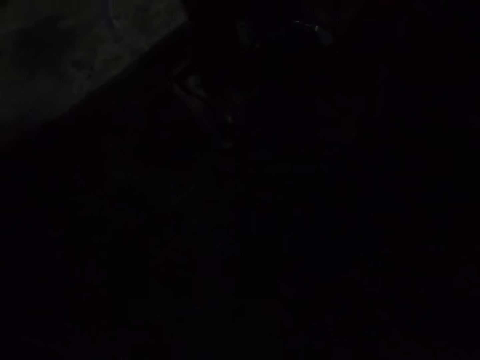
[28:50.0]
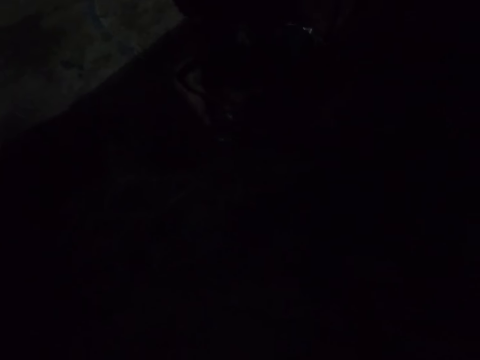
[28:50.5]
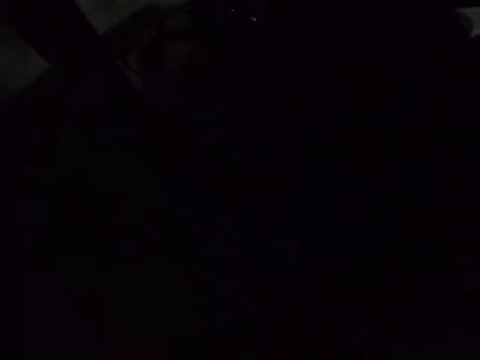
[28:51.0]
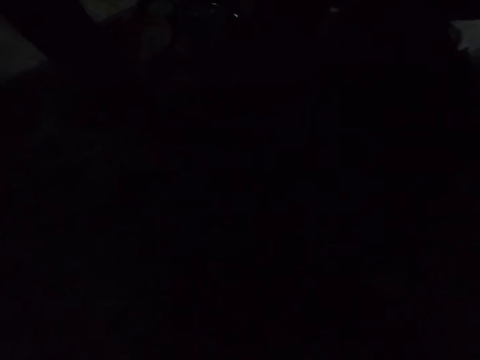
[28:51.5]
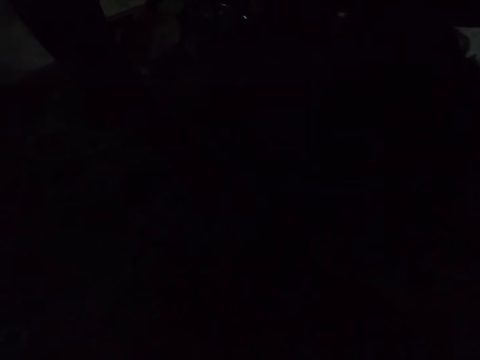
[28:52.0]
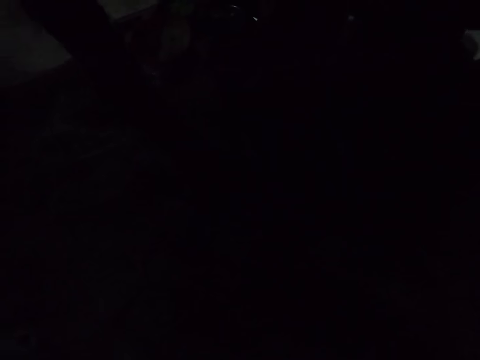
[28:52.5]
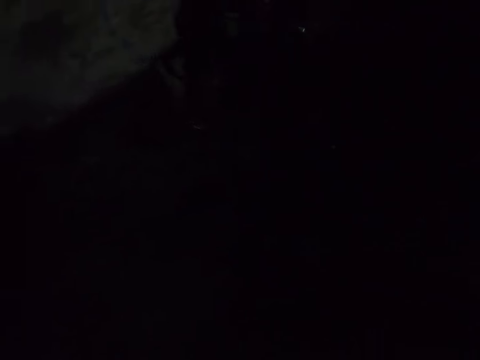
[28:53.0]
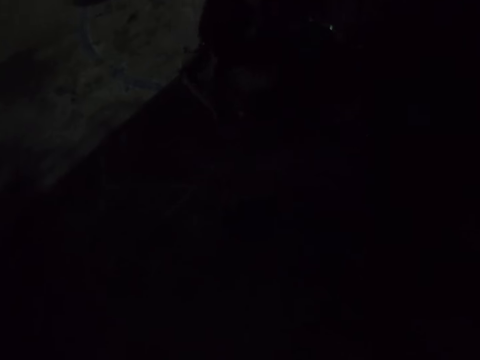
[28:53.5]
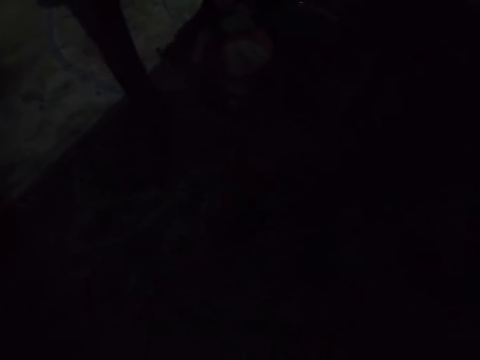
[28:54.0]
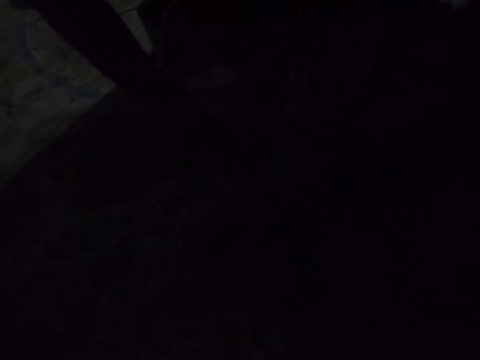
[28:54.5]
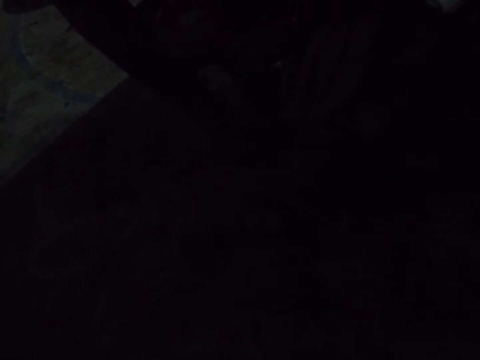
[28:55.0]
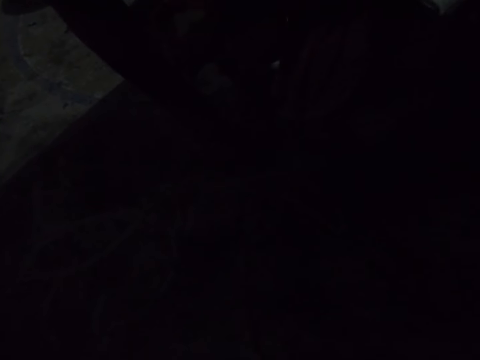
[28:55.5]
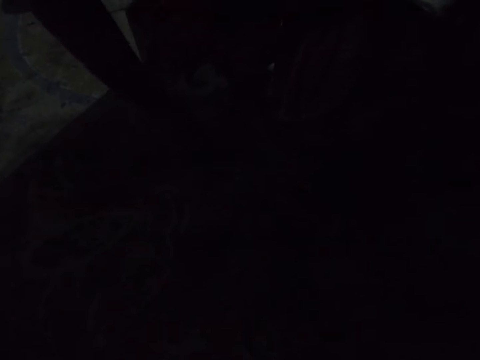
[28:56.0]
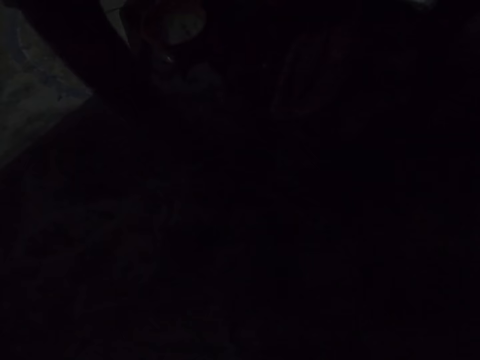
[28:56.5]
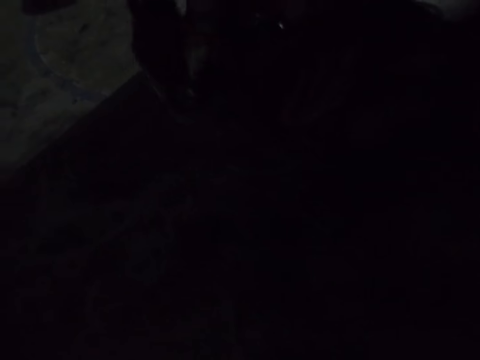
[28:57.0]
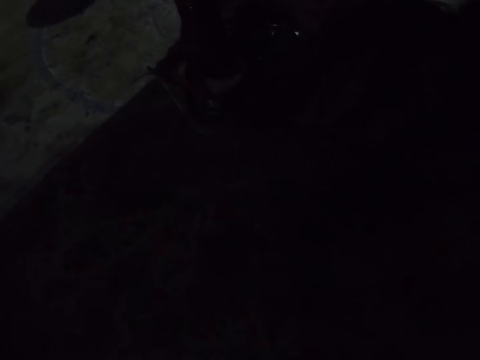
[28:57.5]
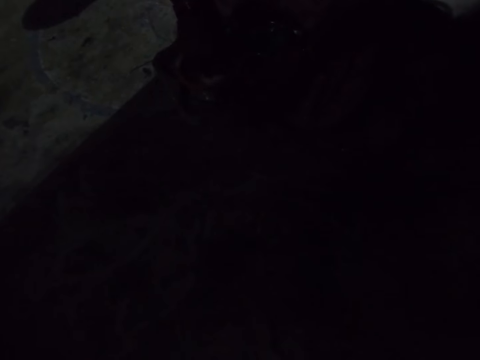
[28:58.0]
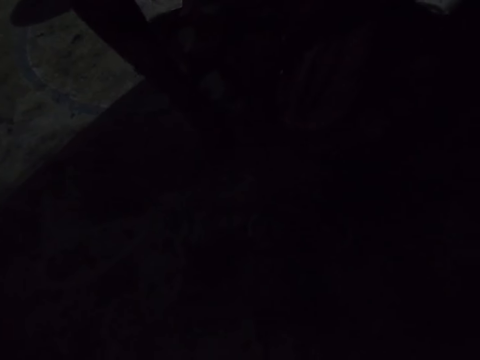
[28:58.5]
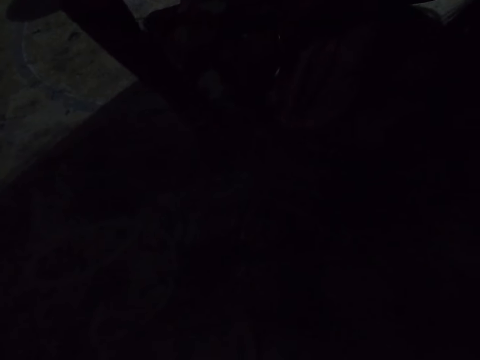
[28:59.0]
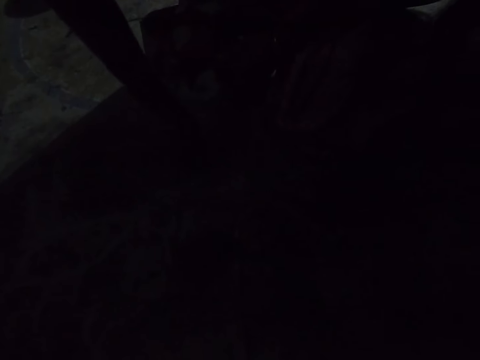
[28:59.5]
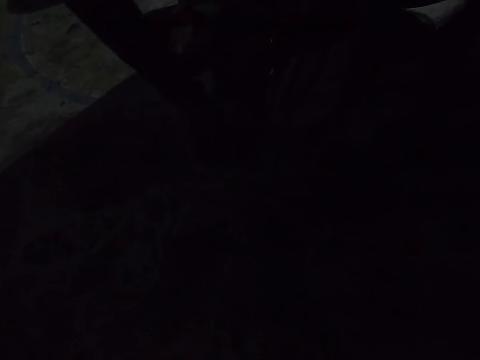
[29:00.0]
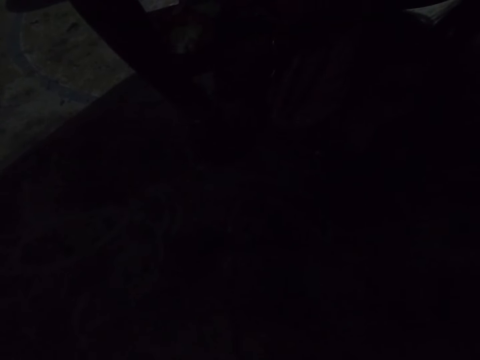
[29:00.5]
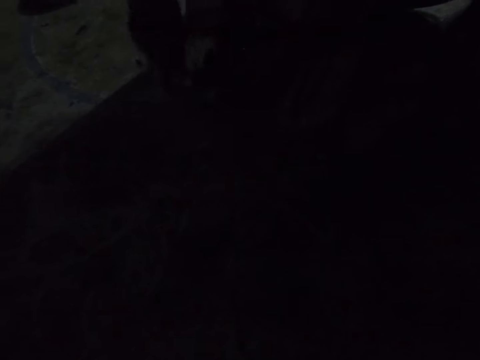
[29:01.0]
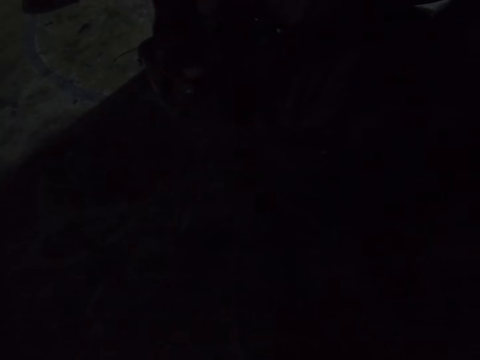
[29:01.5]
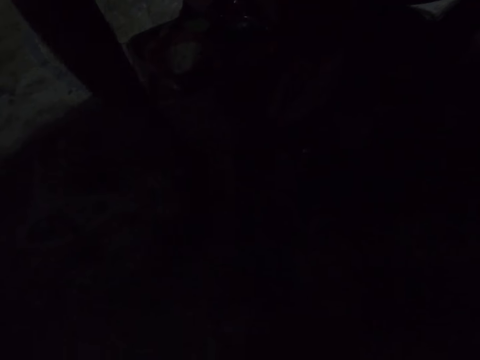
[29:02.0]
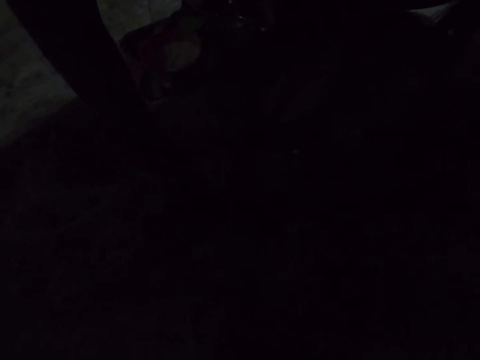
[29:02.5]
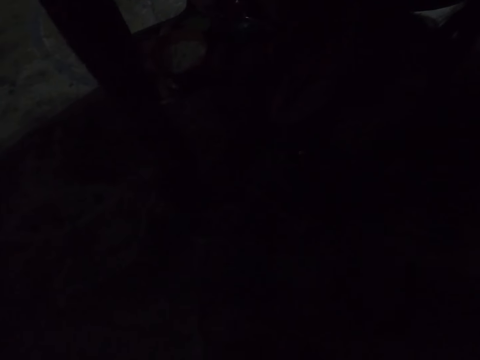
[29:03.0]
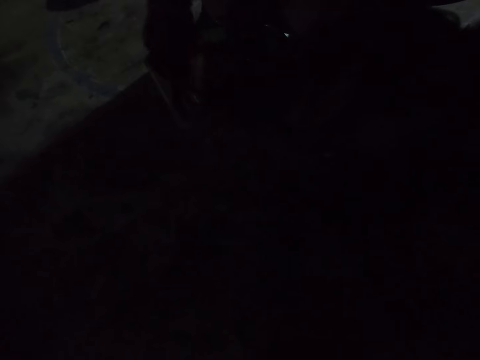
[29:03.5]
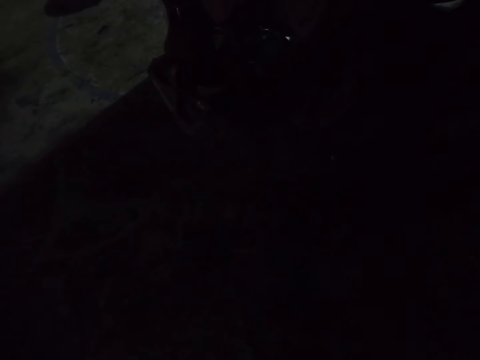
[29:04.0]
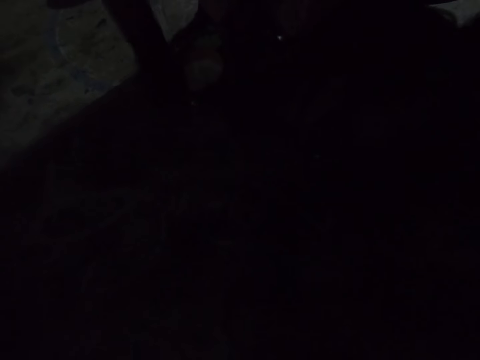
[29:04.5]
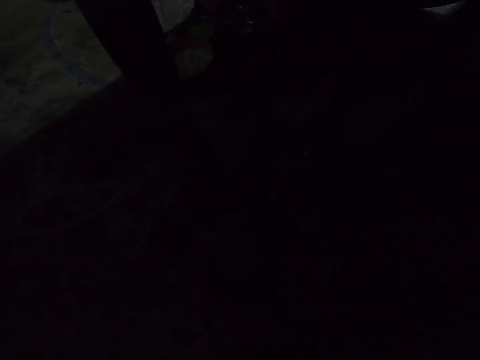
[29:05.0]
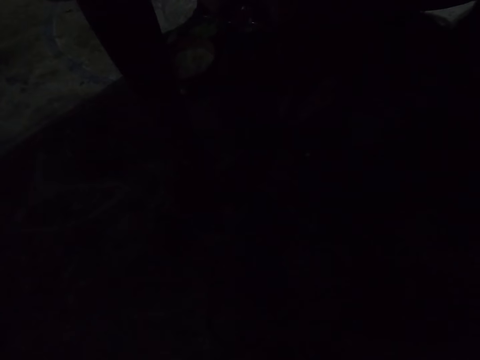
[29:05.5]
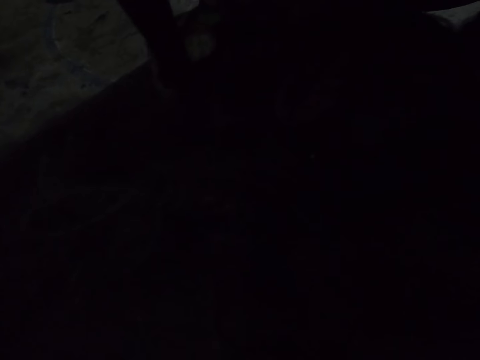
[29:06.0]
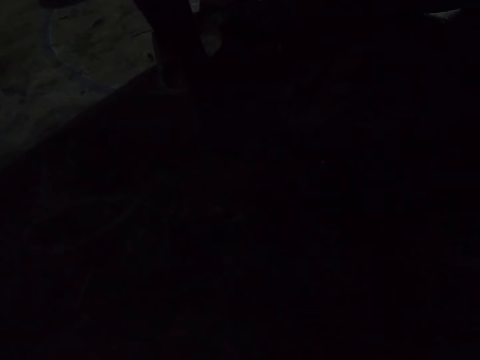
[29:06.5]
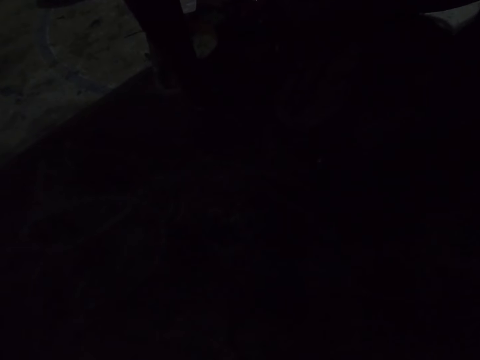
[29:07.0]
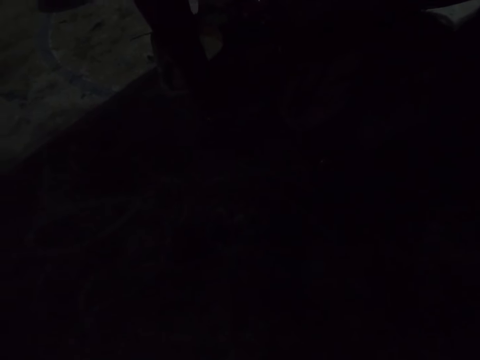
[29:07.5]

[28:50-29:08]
The camera wearer scoops the whitewash paint in the bowl in the tray. They draw on the floor. They scoop the whitewash paint in the bowl in the tray. They draw on the floor. They scoop the whitewash paint in the bowl in the tray. They draw on the floor. They scoop the whitewash paint in the bowl in the tray. They draw on the floor. They scoop the whitewash paint in the bowl in the tray. They draw on the floor.

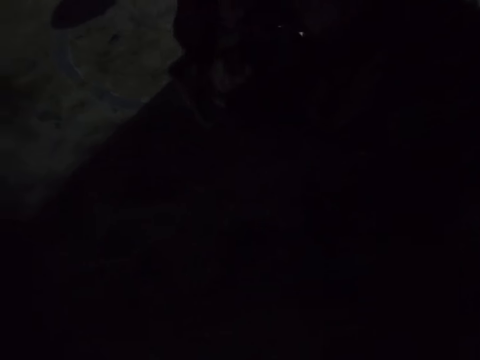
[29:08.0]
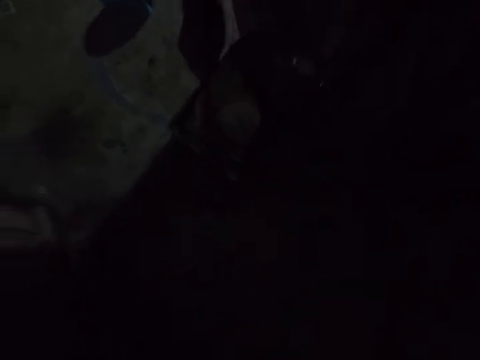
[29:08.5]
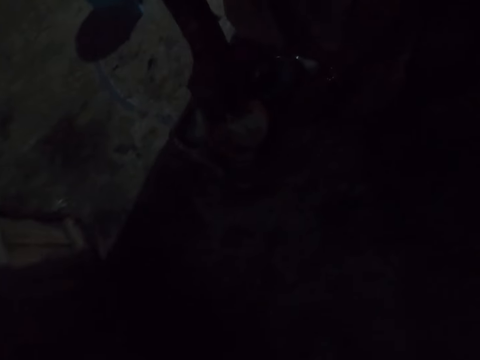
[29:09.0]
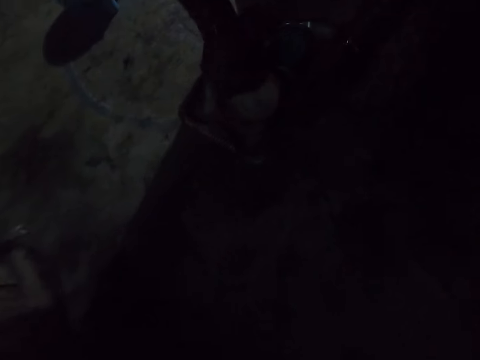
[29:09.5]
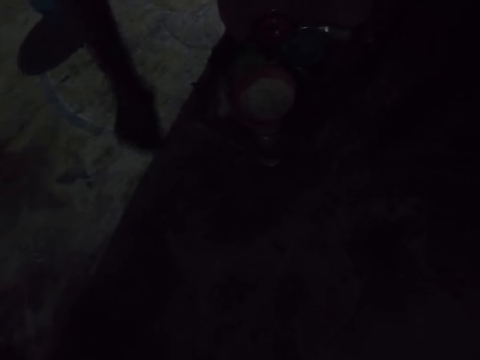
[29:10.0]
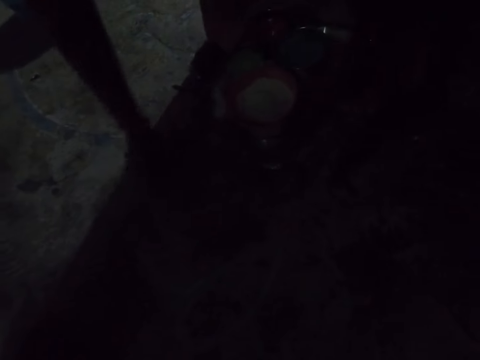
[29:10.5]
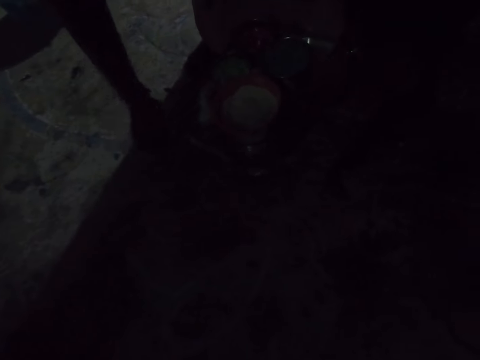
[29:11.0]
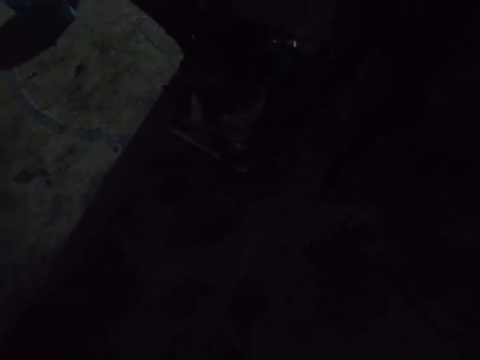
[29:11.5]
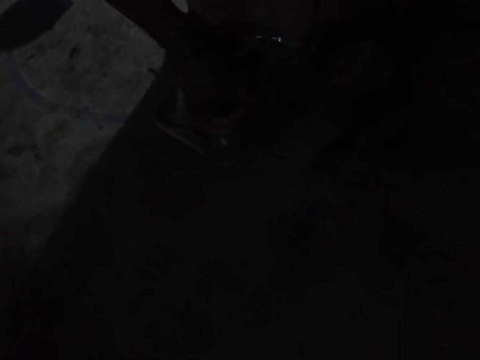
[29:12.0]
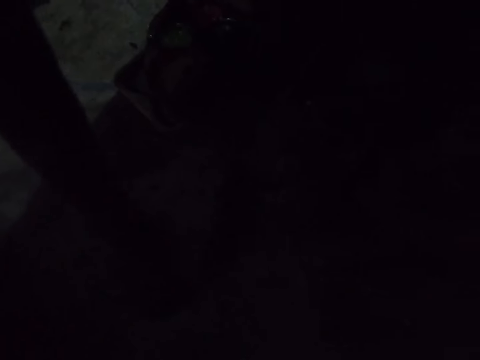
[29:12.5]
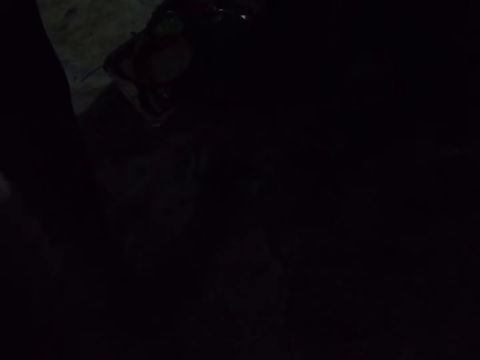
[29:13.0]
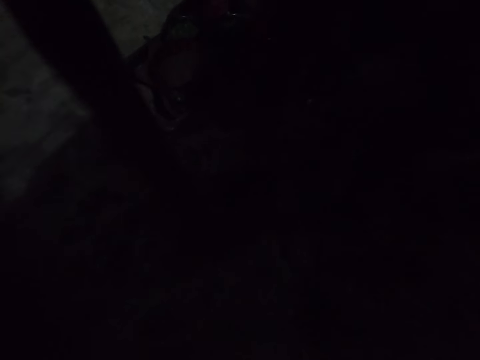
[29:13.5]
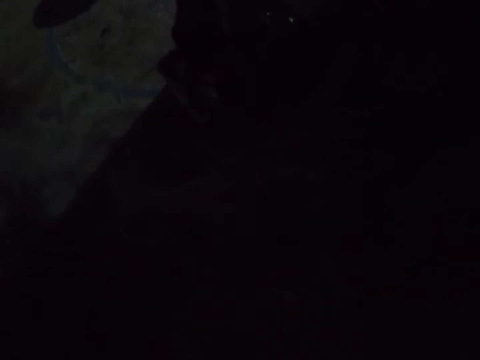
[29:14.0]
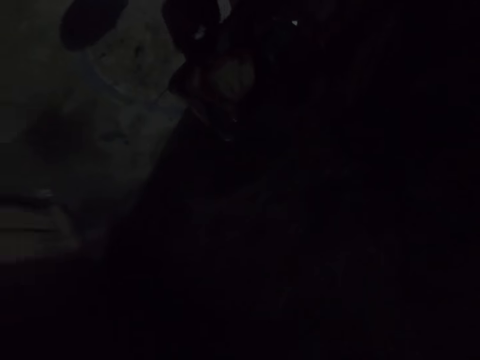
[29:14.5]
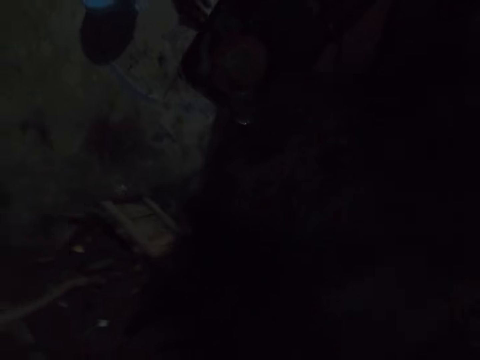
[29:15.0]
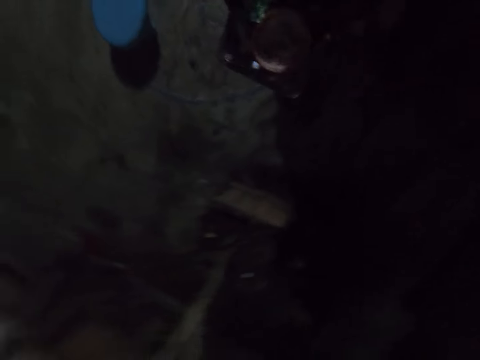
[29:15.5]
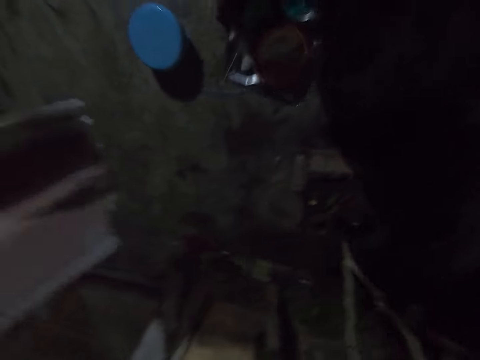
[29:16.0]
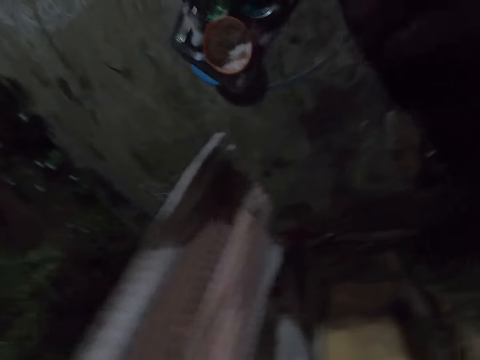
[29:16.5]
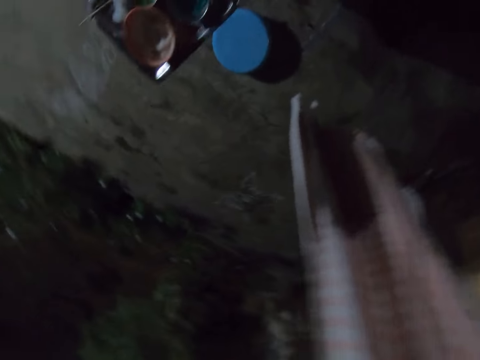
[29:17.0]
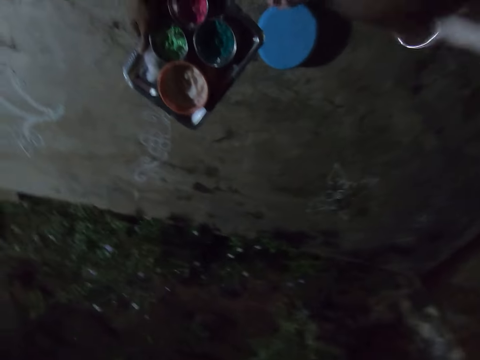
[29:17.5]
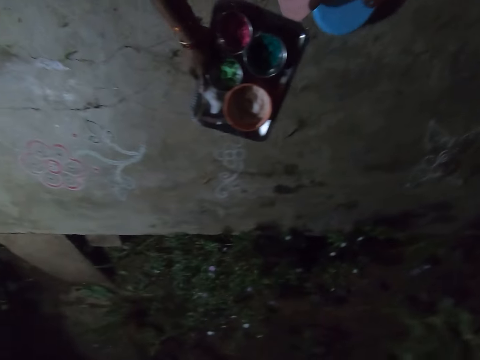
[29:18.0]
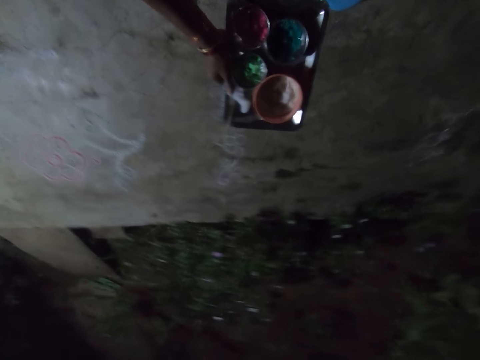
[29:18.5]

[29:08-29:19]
The camera wearer scoops the whitewash paint in the bowl in the tray. They draw on the floor. They scoop the whitewash paint in the bowl in the tray. They draw on the floor. They touch something. They stand on the floor. They walk around.
